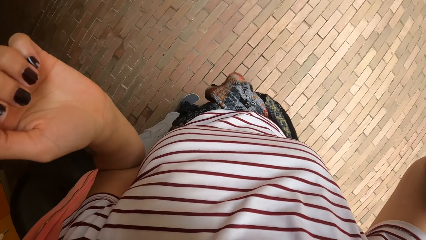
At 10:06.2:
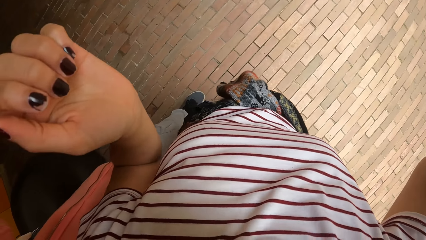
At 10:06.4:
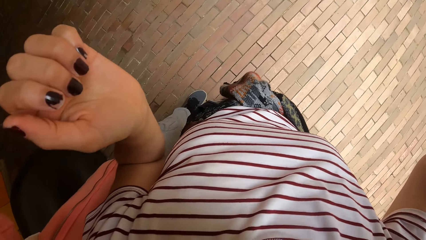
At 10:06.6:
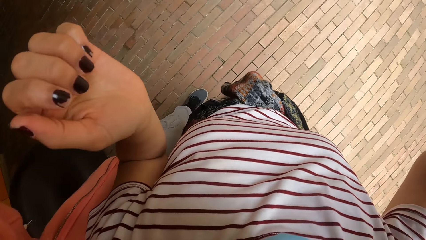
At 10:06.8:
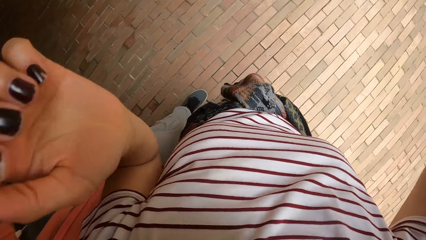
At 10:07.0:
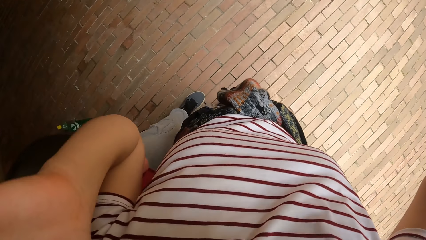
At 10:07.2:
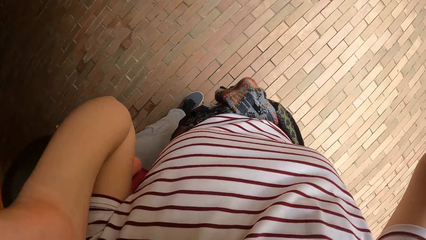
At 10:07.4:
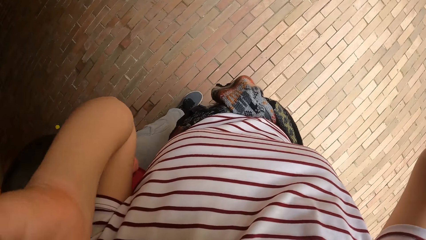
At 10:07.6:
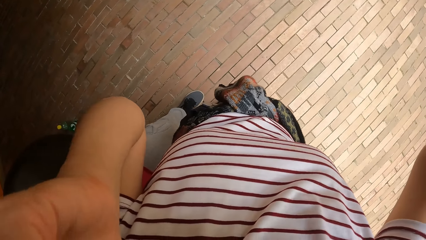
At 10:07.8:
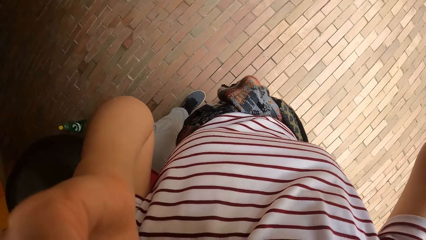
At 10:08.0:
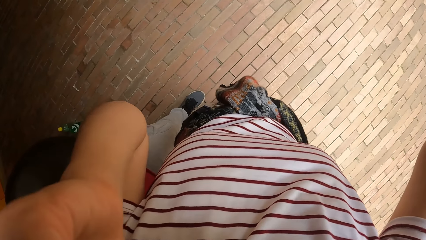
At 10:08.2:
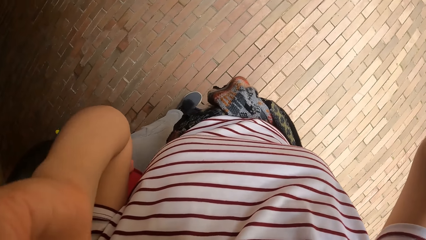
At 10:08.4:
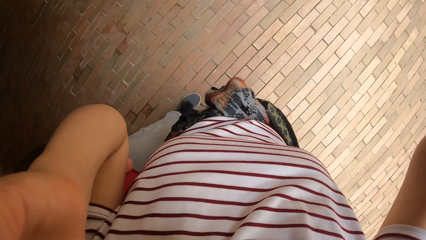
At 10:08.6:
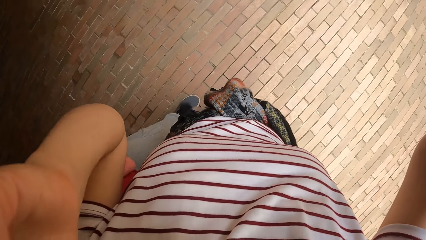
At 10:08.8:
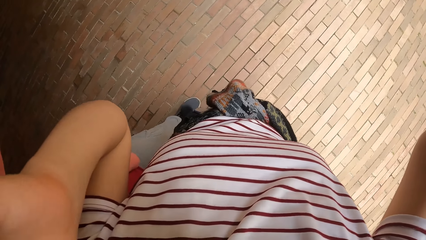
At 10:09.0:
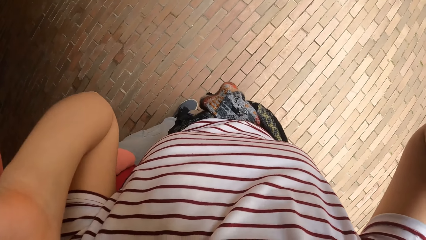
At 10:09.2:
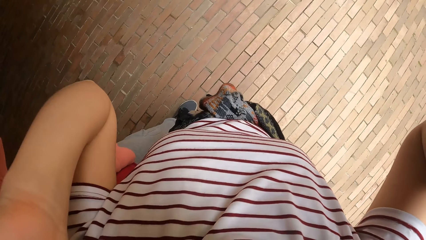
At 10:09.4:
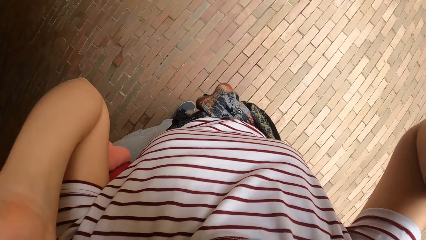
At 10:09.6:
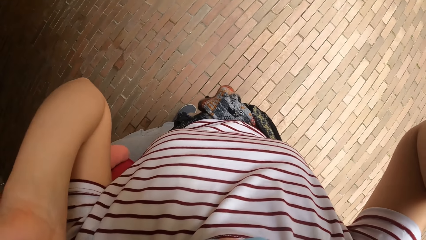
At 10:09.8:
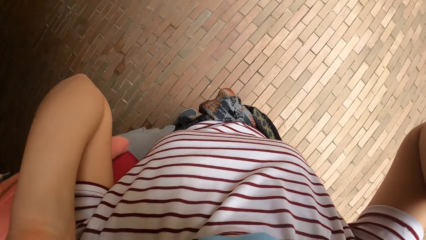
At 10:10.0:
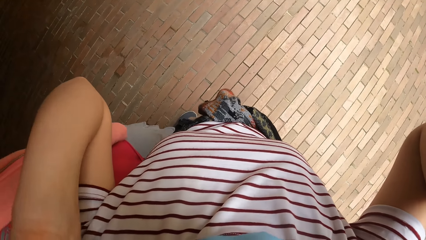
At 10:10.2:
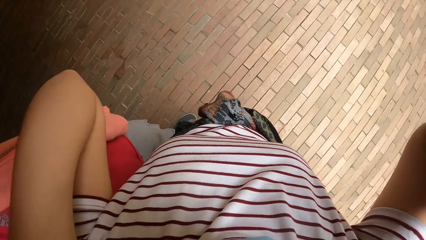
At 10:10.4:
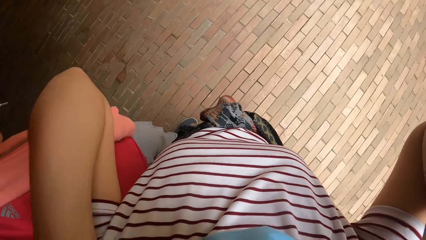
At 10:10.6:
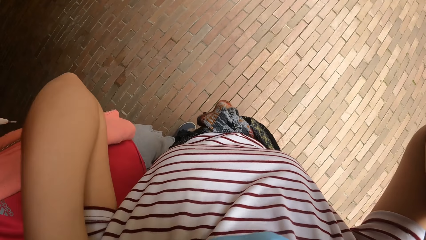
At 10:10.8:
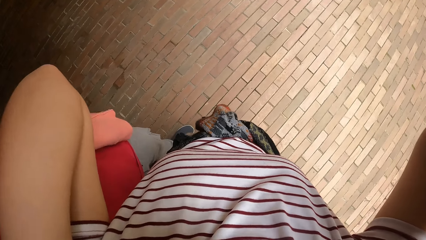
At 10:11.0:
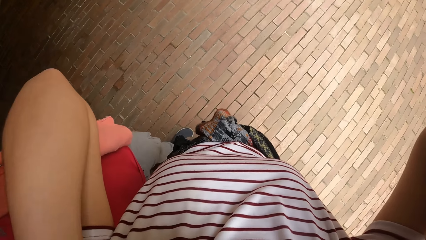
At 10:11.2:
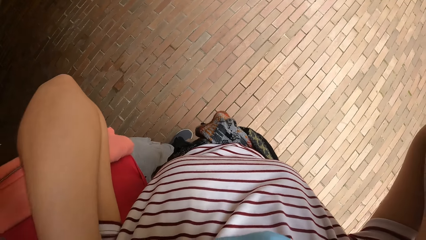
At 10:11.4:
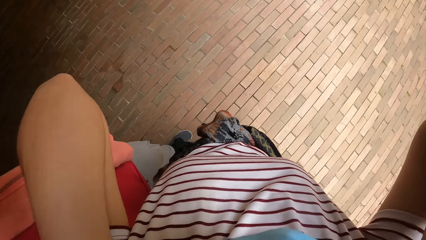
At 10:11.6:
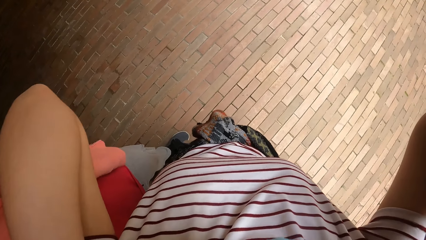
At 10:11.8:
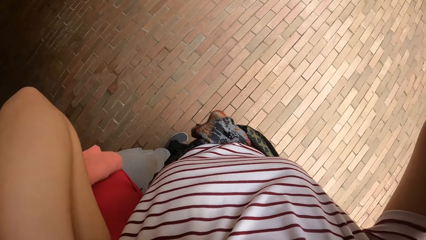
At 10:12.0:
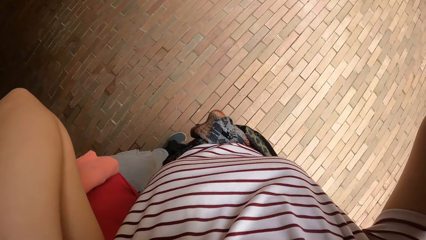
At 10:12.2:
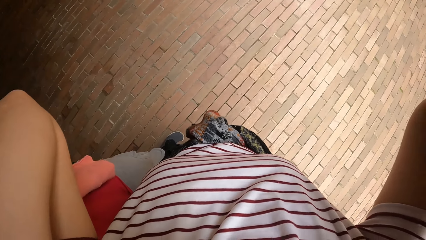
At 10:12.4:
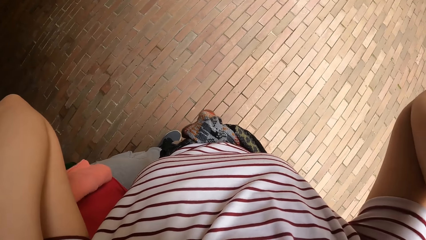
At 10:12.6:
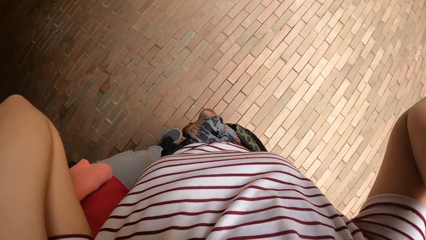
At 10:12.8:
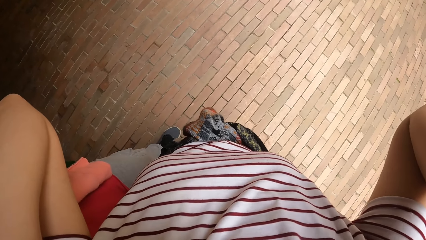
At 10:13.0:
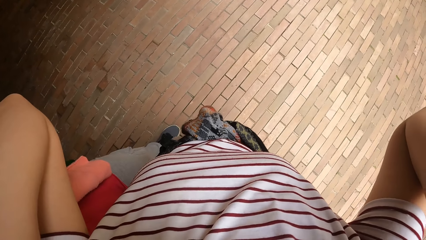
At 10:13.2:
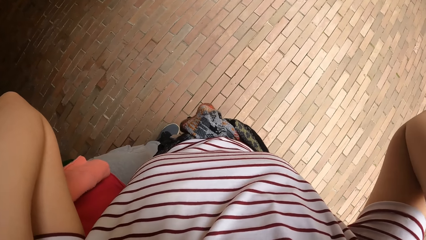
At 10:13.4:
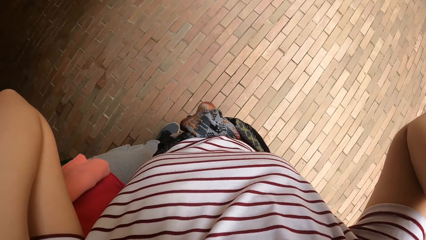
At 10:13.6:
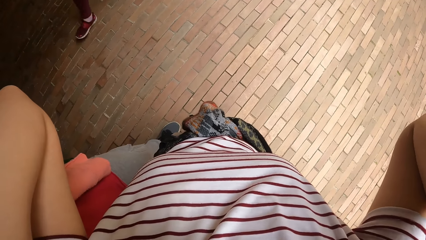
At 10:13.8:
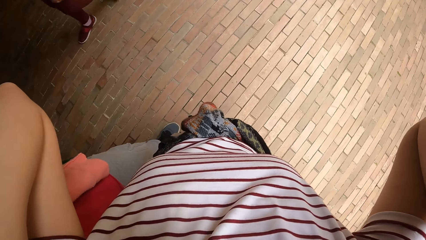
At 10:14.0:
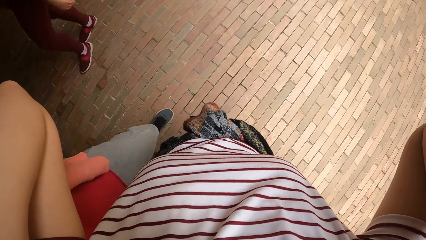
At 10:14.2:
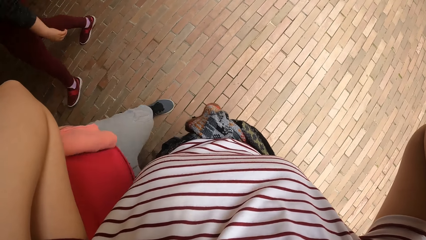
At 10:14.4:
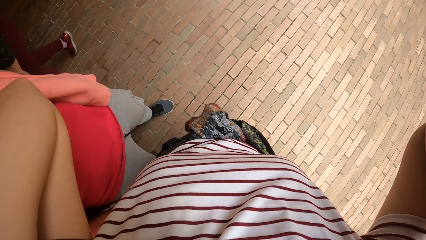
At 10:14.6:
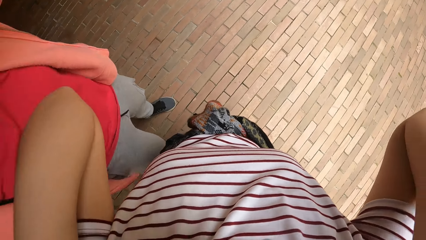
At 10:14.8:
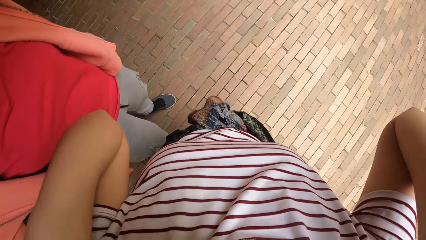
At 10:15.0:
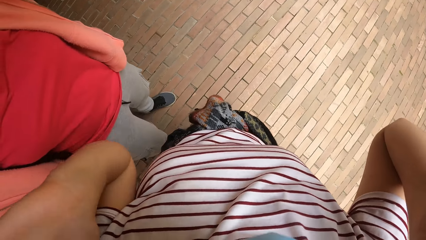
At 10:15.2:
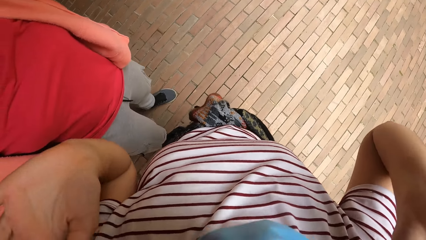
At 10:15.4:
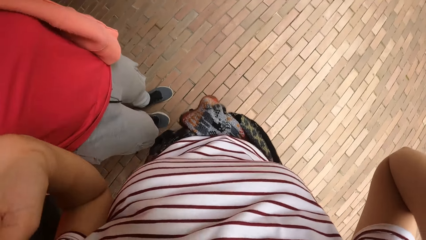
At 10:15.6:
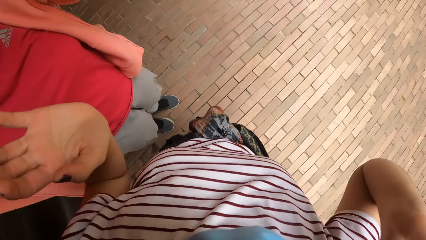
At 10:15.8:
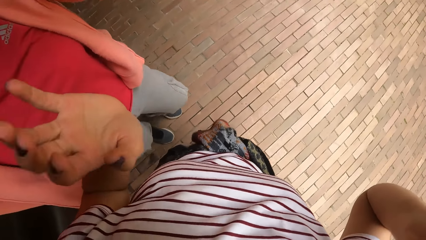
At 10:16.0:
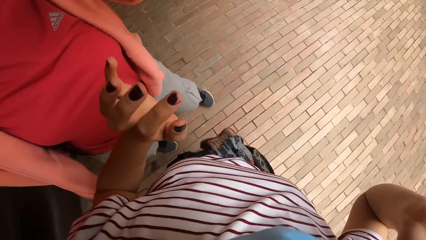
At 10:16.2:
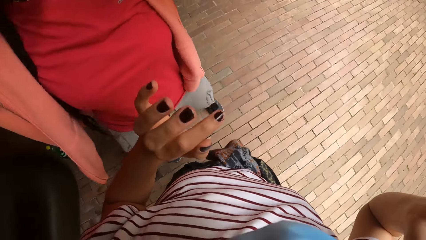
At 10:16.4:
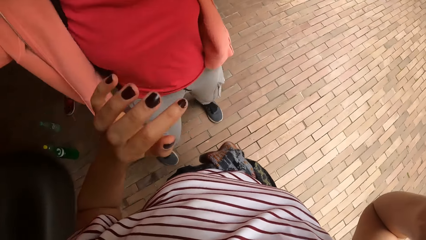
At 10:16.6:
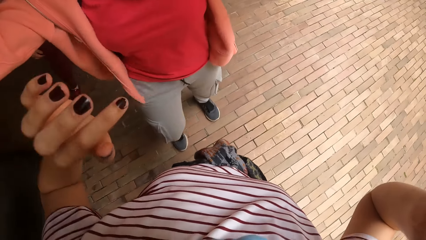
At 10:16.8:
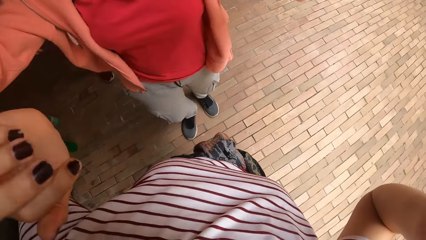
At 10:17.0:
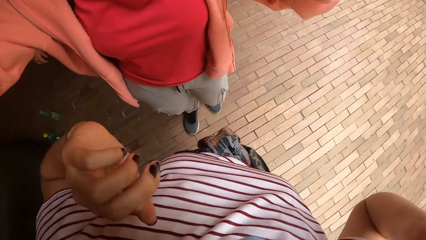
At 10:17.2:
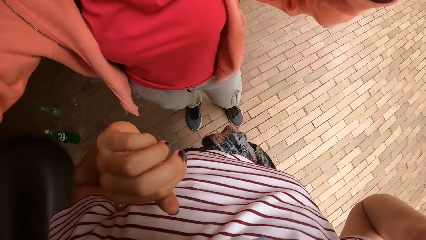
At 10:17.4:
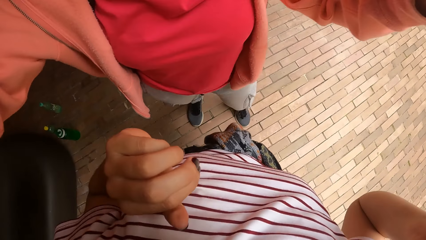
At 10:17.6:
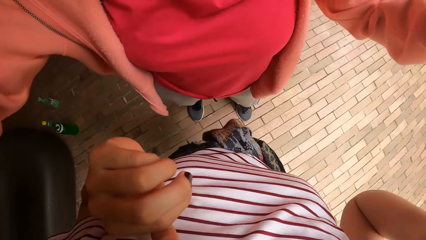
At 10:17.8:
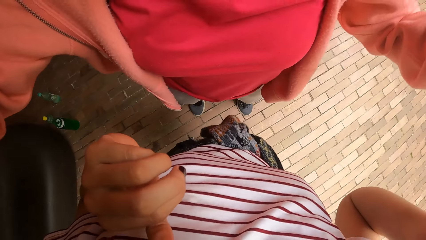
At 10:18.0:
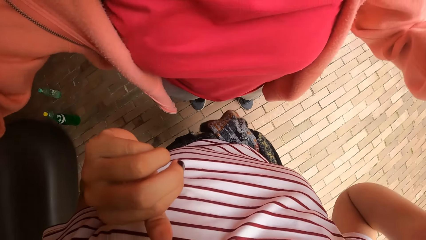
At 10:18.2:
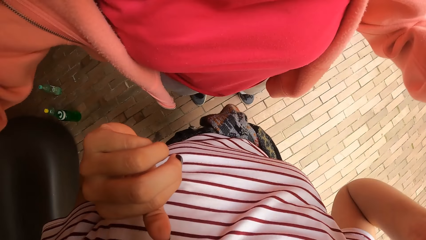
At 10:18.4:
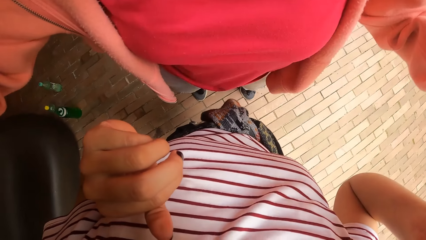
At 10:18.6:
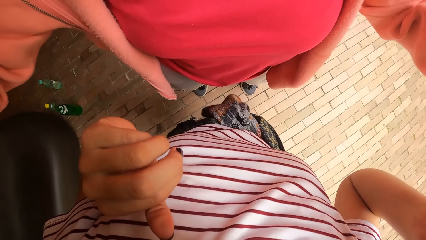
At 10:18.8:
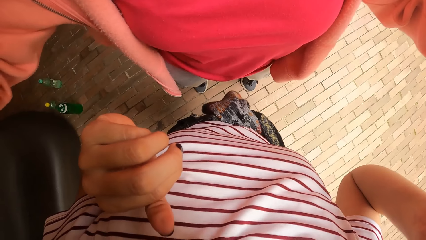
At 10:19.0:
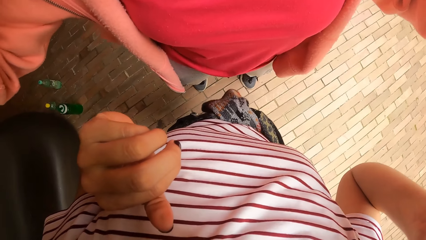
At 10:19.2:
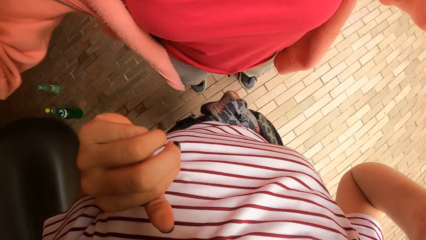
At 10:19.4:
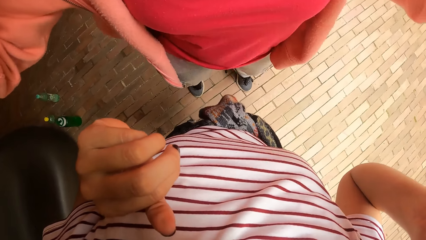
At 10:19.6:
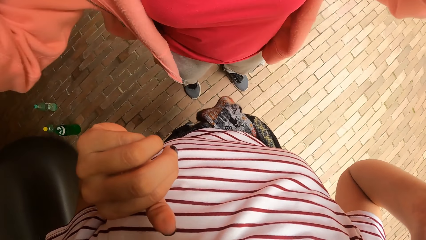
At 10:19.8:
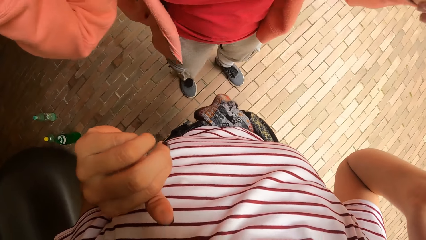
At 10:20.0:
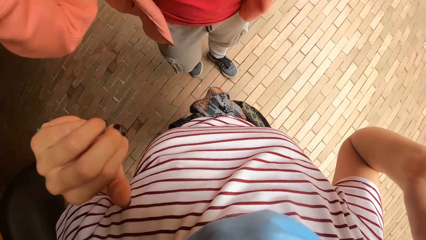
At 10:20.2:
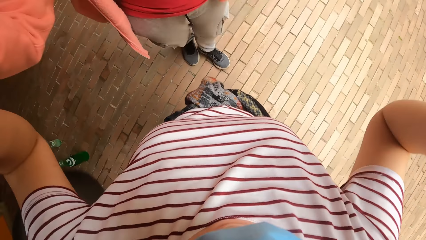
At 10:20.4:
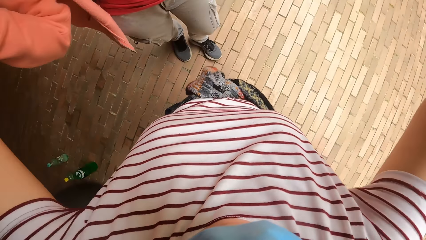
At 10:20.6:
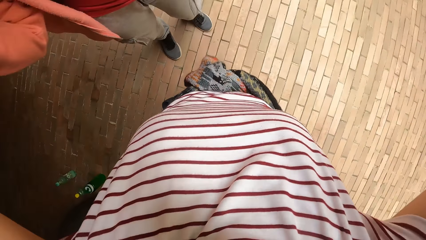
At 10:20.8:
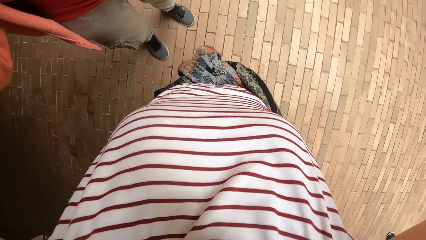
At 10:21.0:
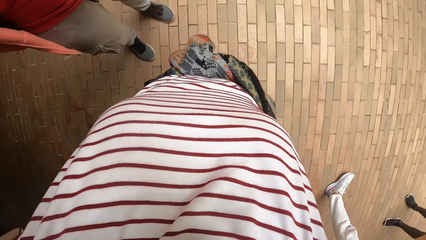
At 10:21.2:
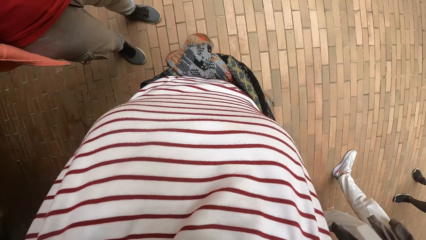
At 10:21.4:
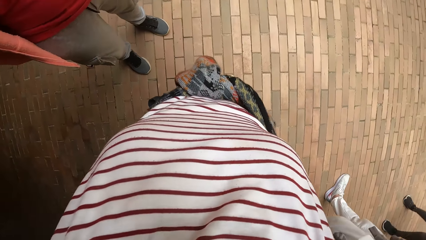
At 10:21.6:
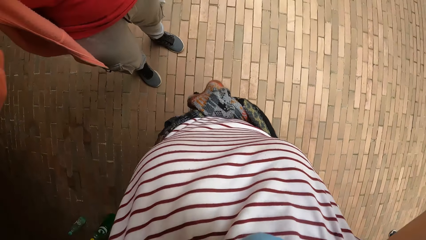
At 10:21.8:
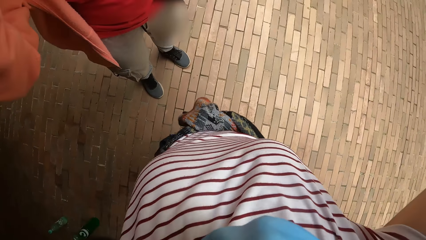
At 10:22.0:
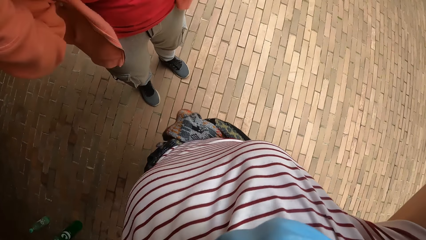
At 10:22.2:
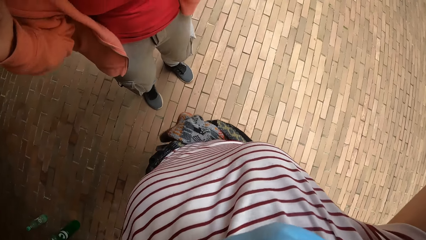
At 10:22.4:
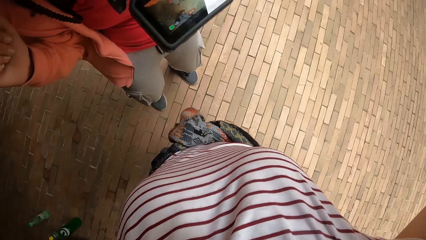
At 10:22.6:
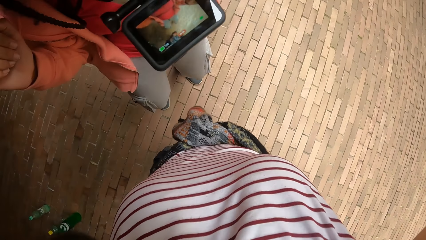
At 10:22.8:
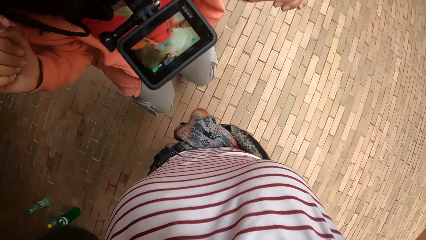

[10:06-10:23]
The camera wearer adjusts her camera with her hands. She moves a hand. A woman raises her hands towards the head of the camera wearer. The woman adjusts the camera wearer's camera. The camera wearer adjusts her camera with her hands.
